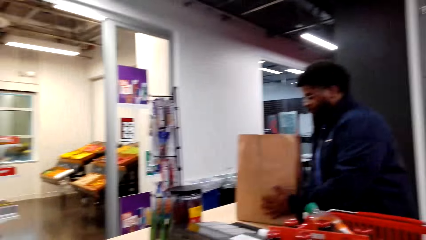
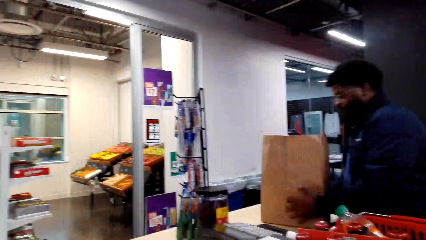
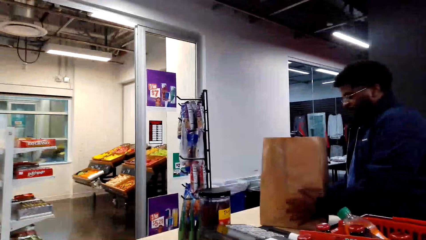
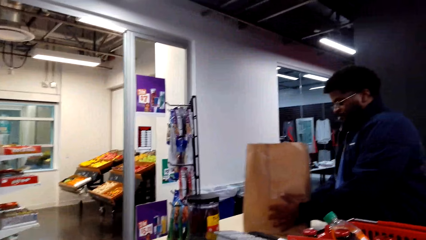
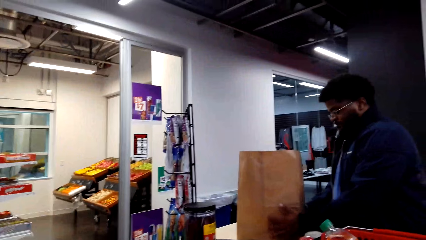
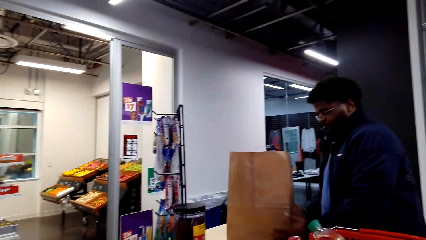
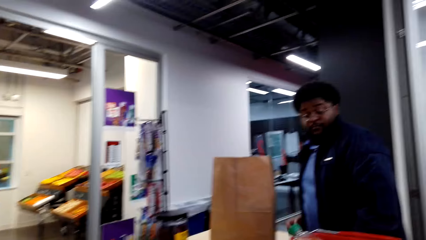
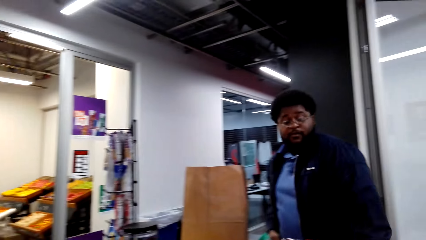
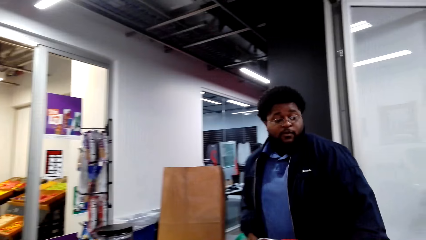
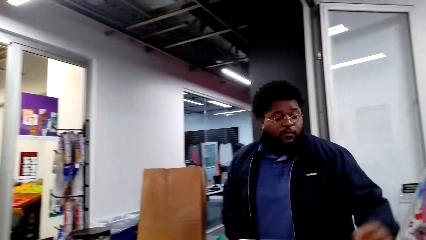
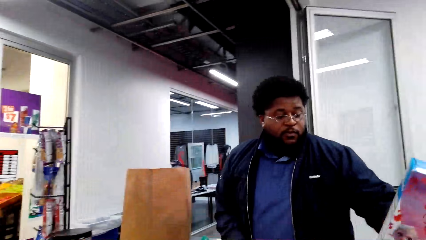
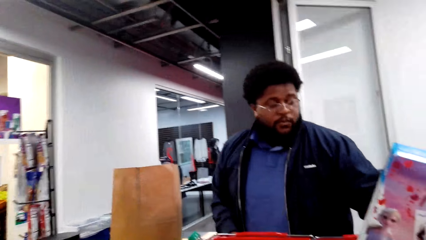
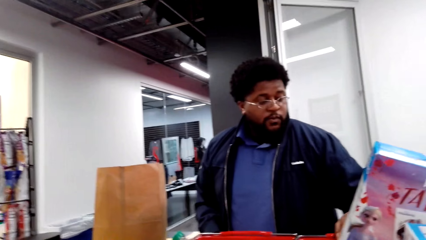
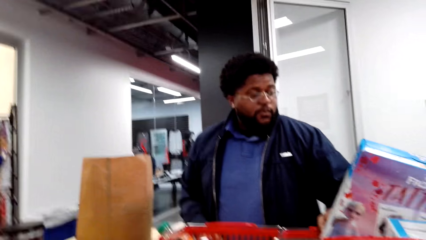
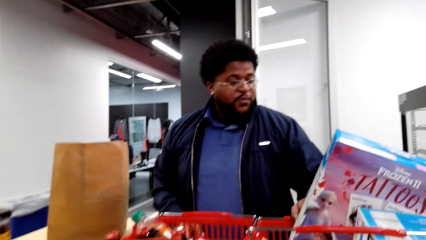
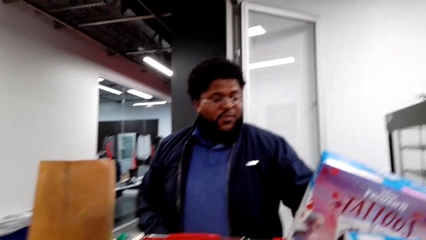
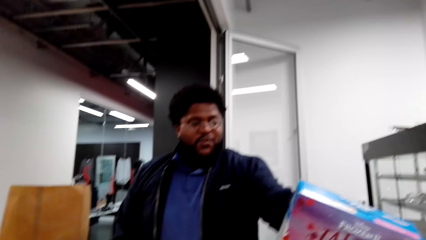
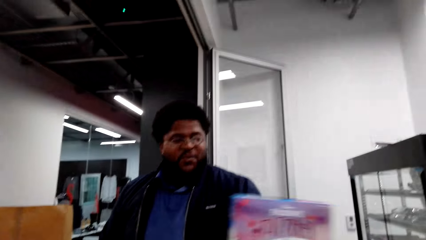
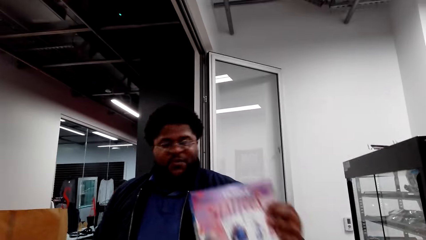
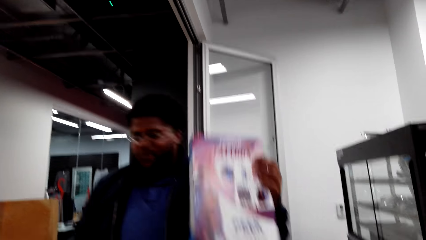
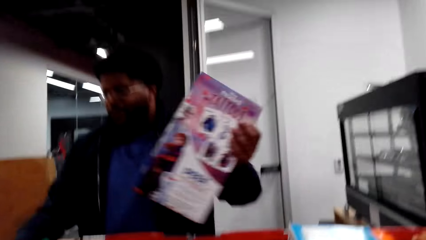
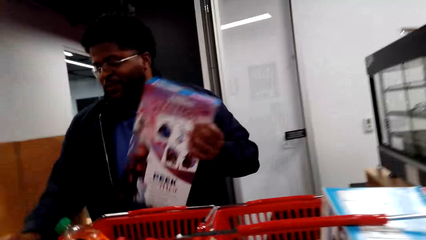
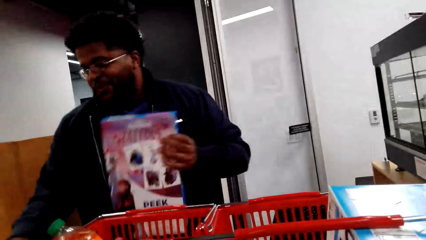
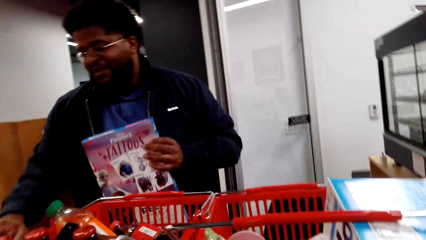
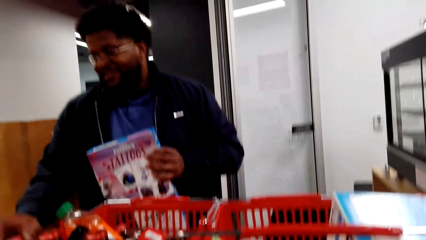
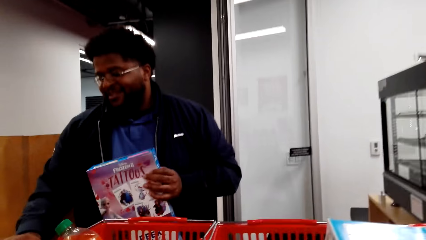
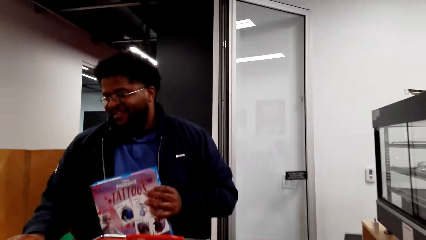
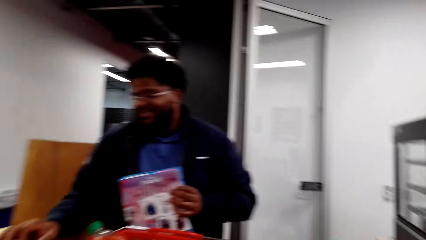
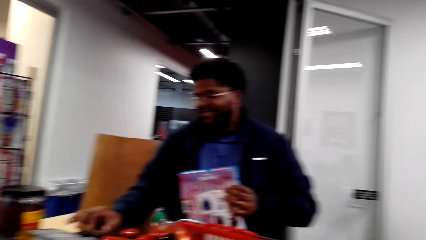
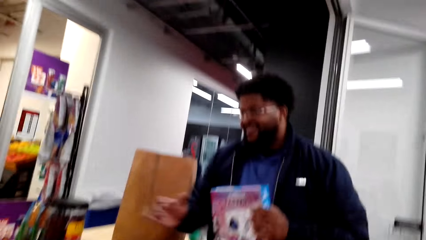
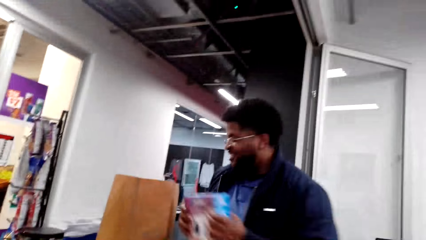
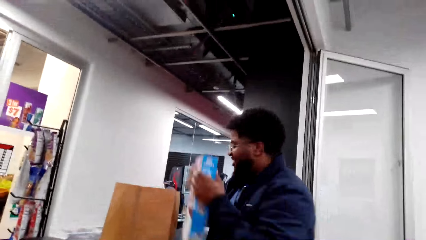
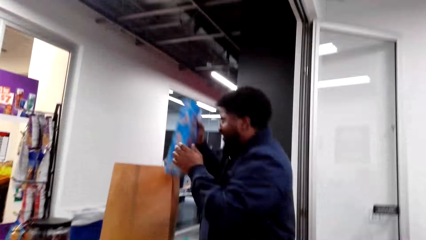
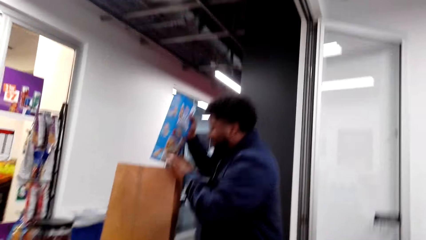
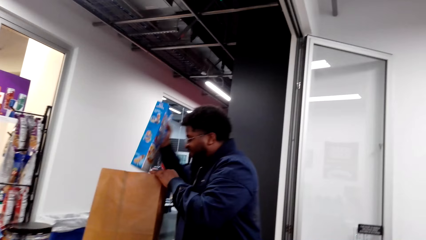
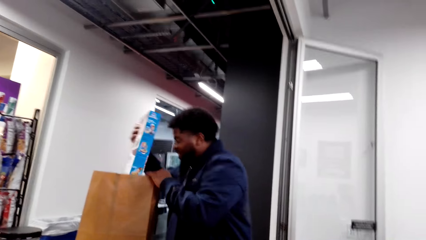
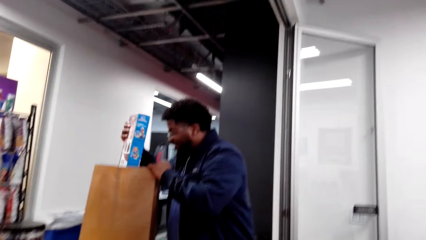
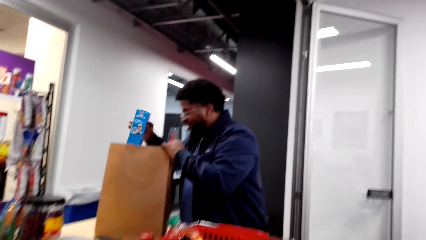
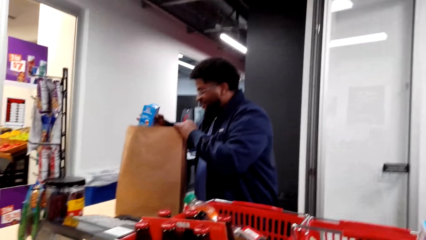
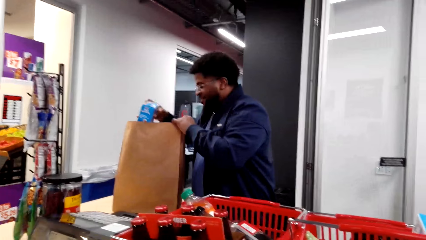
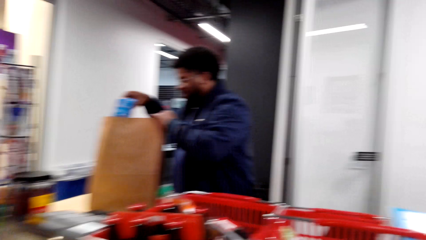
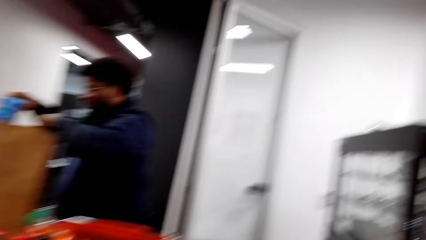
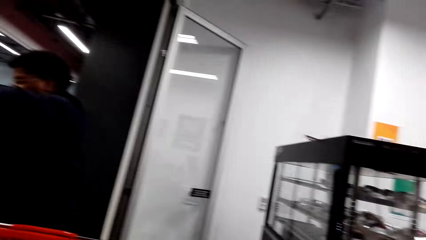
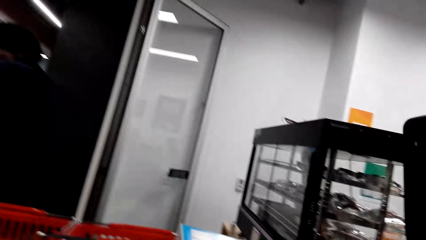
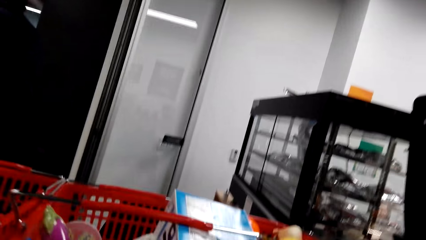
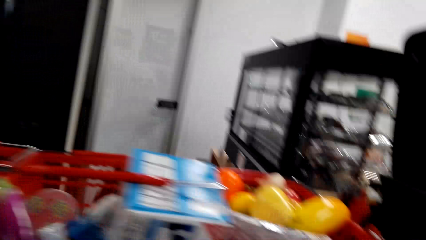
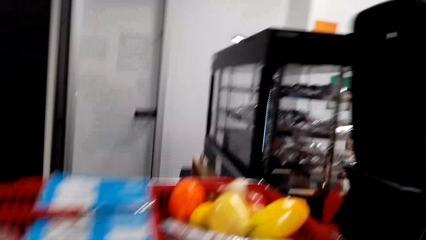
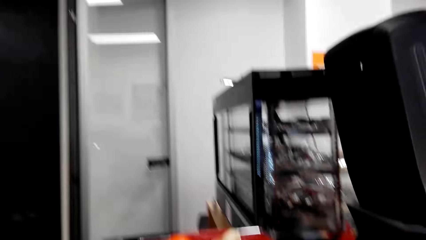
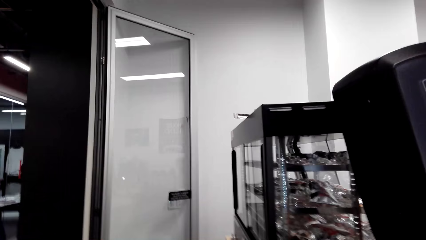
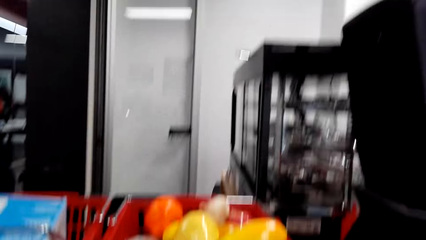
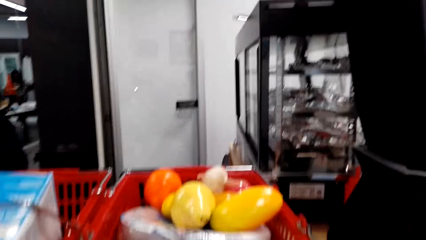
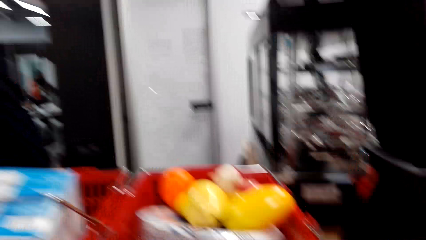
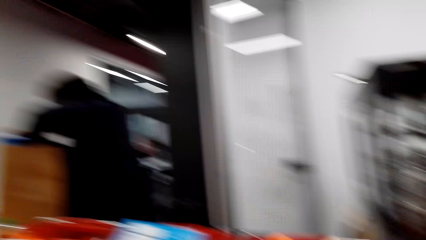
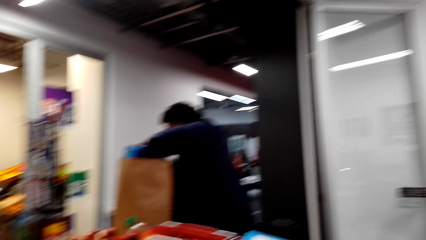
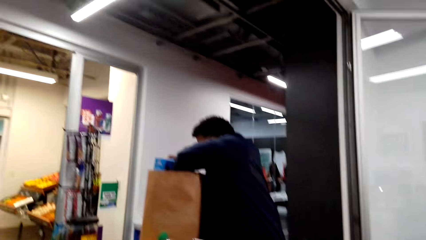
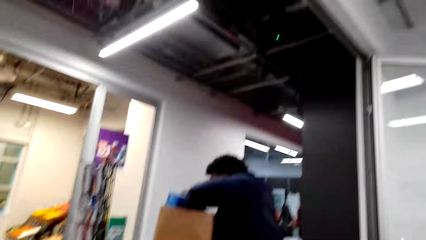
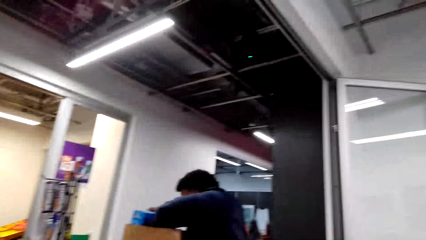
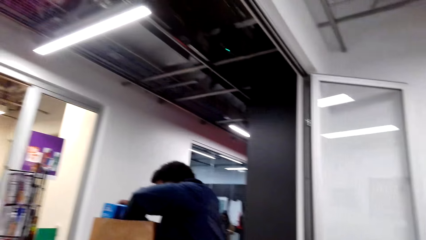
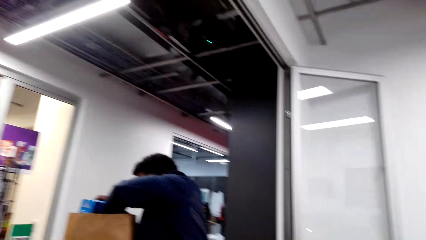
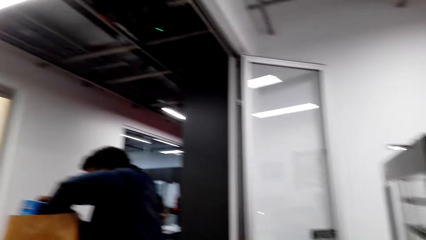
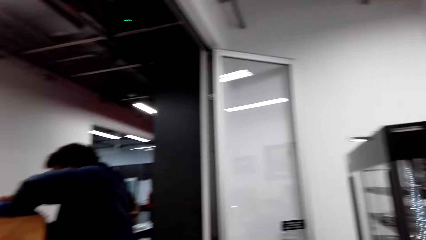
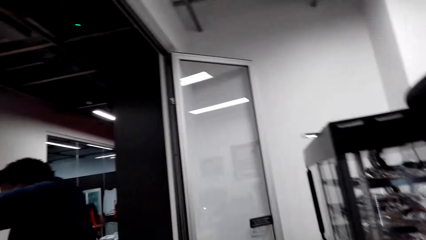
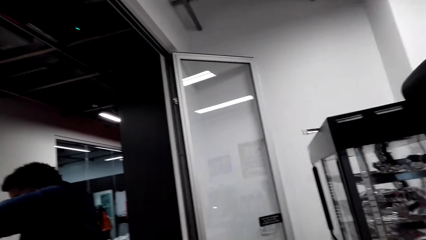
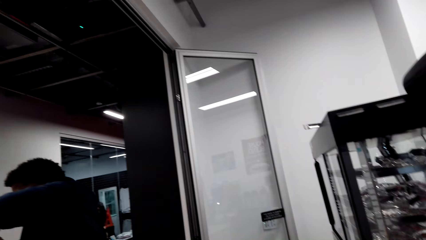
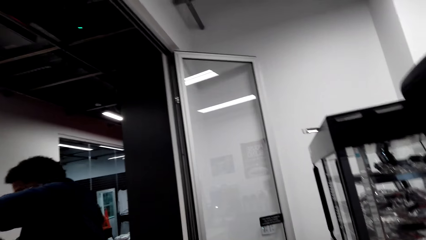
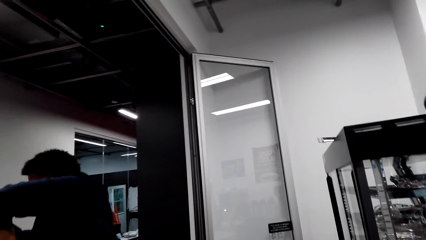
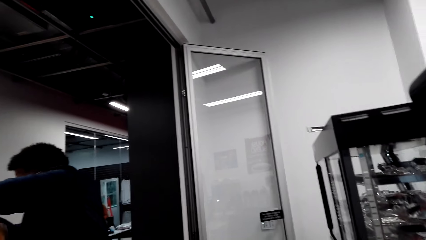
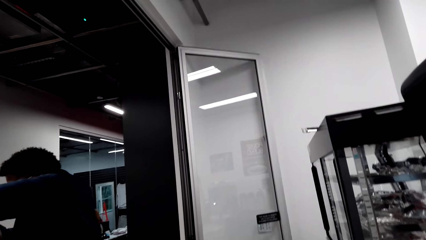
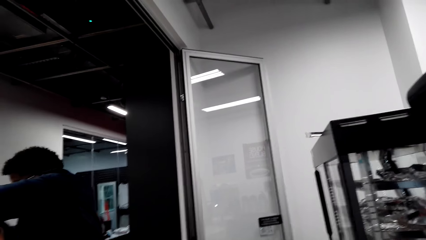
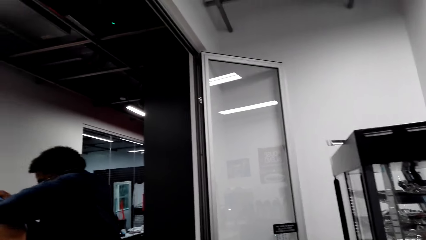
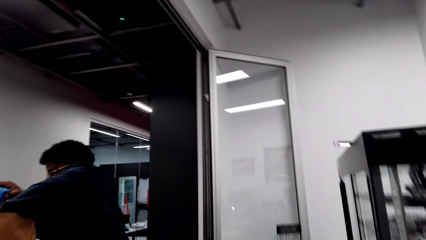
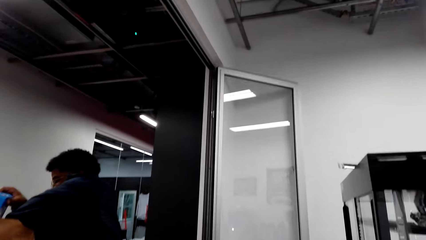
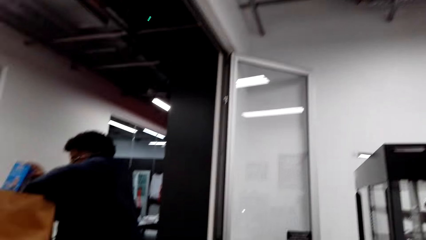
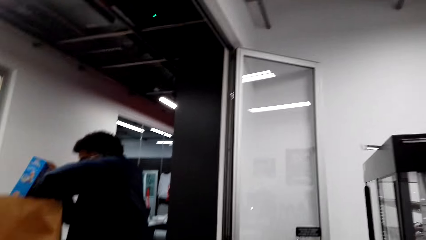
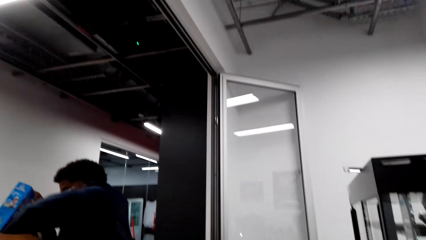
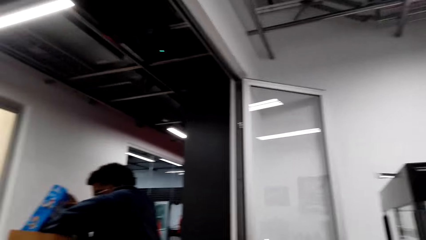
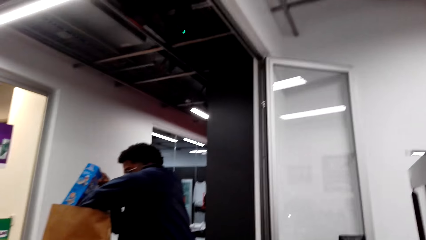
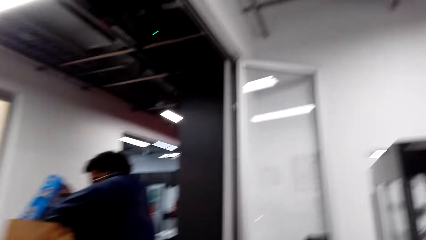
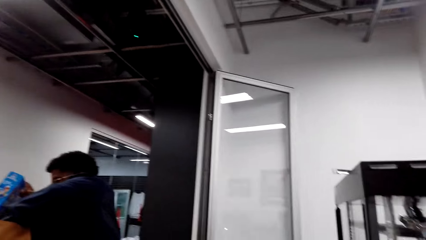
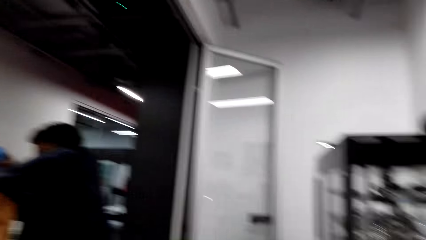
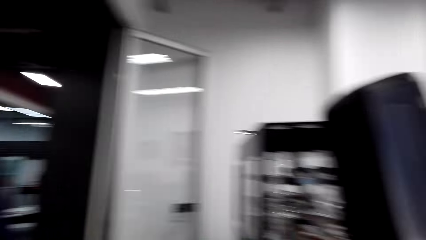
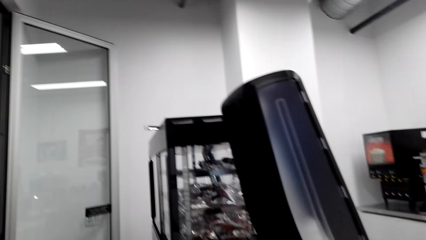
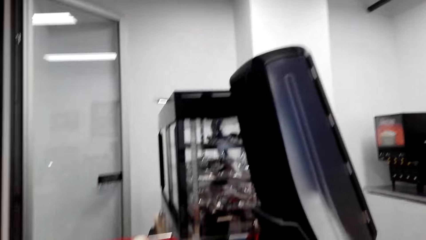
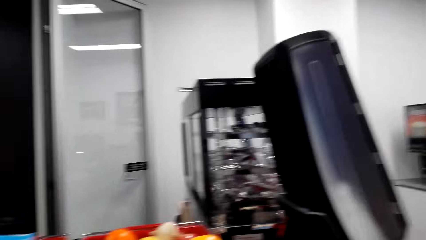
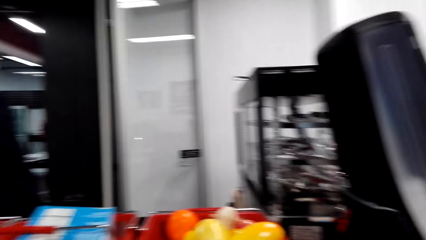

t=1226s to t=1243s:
The cashier shakes the paper bag, picks the rice krispies, operates the cash register machine, passes the rice krispies to the right hand, holds the paper bag, and puts the rice krispies in the paper bag. The camera wearer looks around. The cashier arranges items in the paper bag.
